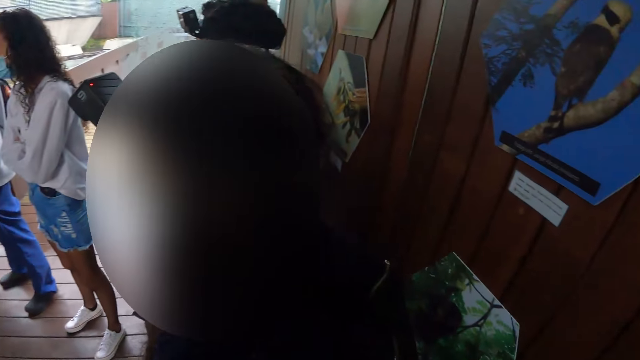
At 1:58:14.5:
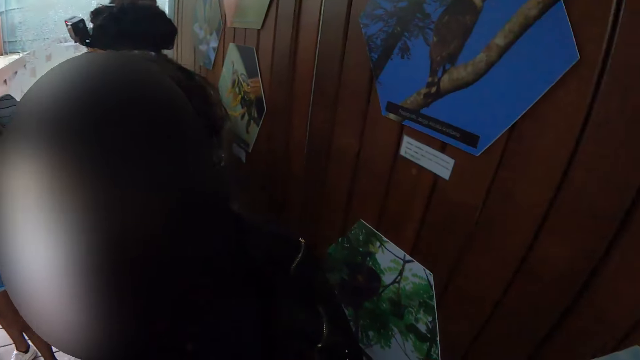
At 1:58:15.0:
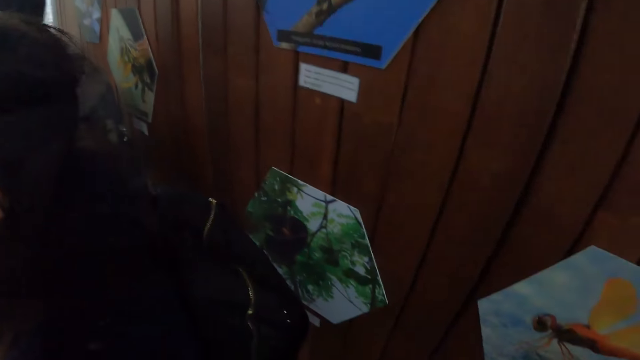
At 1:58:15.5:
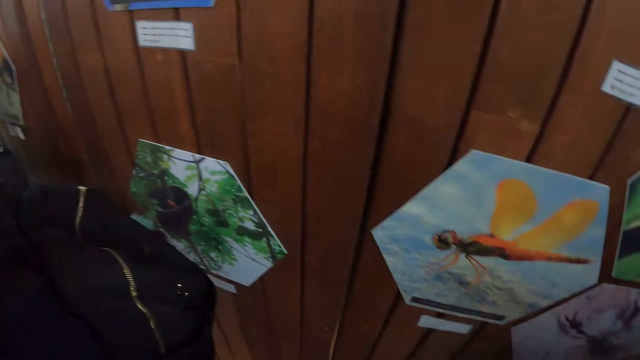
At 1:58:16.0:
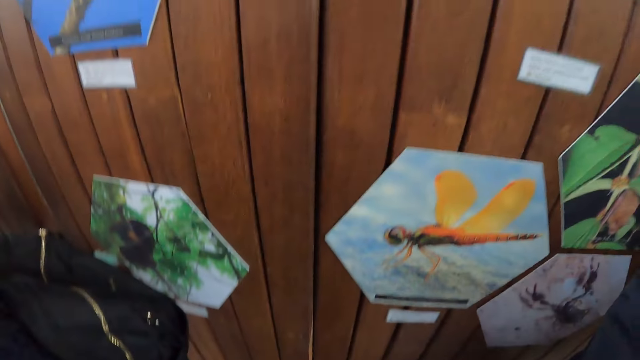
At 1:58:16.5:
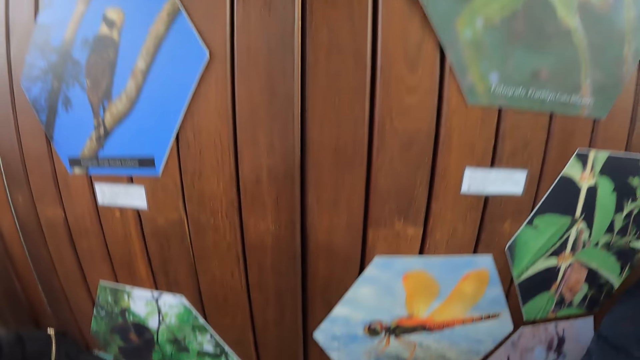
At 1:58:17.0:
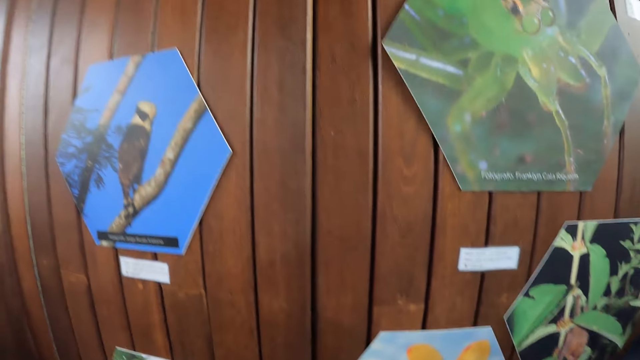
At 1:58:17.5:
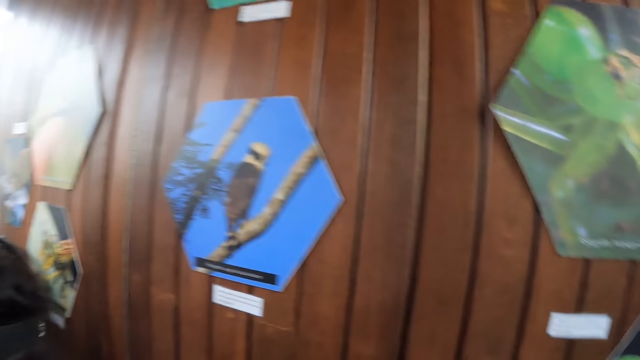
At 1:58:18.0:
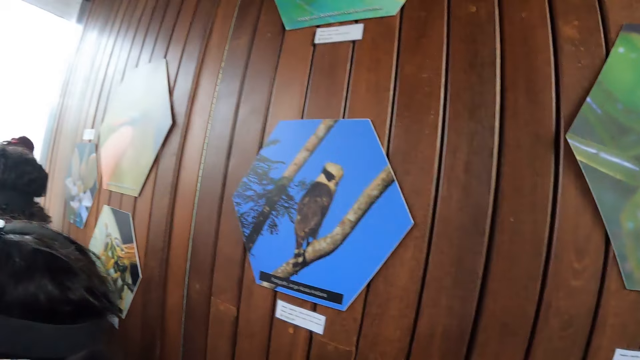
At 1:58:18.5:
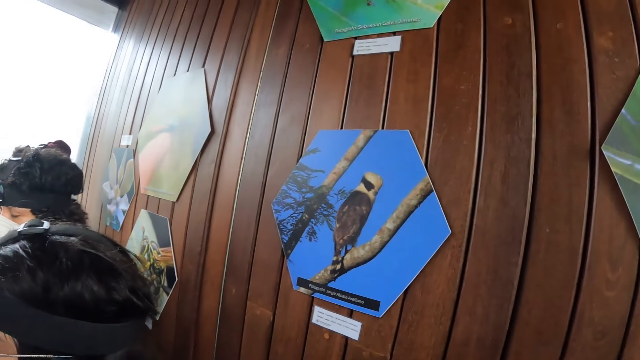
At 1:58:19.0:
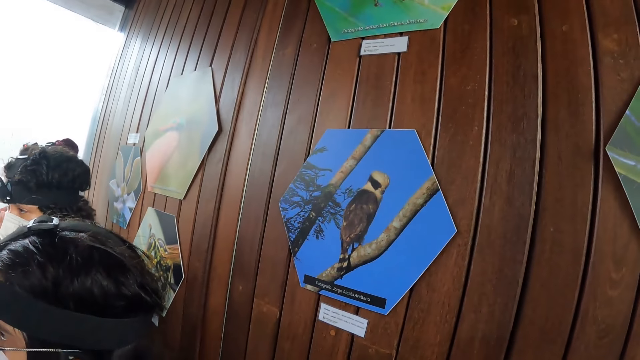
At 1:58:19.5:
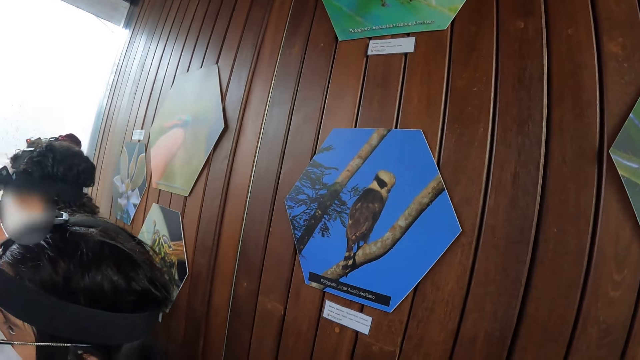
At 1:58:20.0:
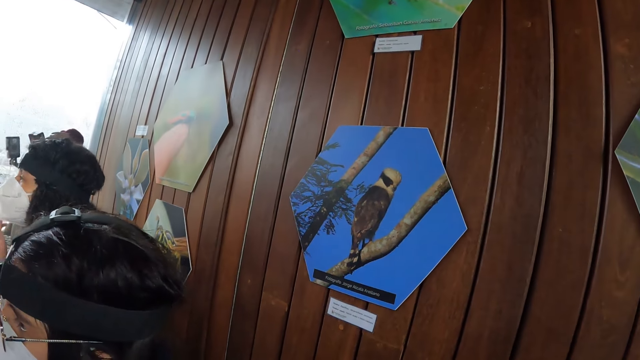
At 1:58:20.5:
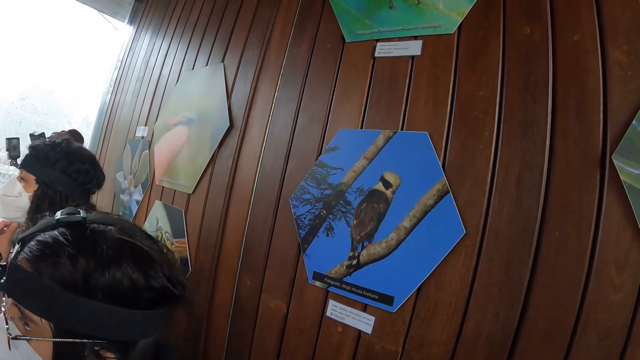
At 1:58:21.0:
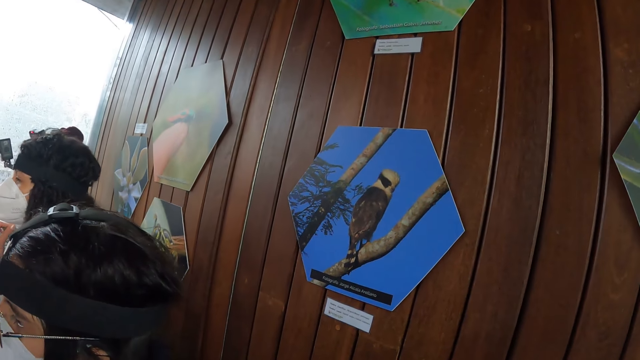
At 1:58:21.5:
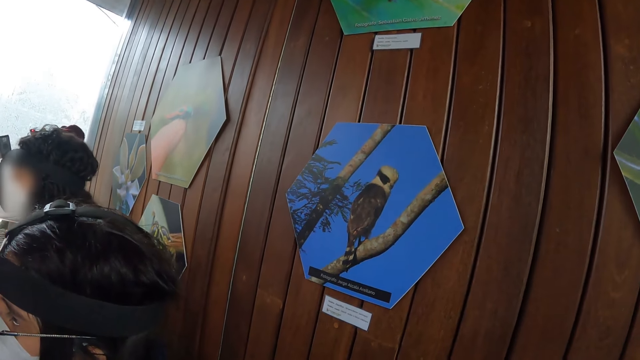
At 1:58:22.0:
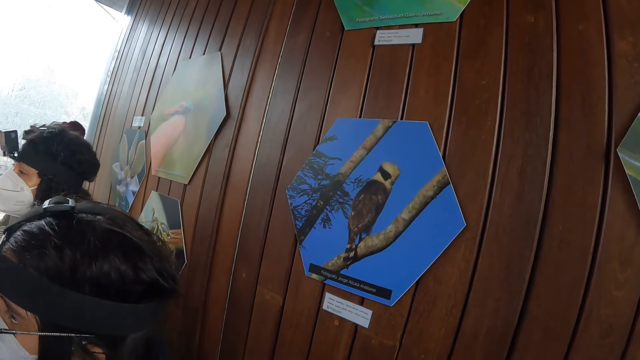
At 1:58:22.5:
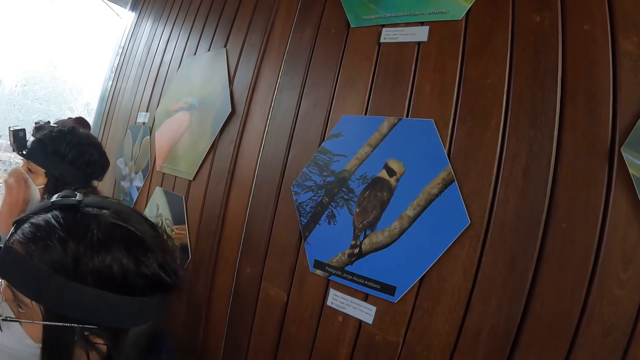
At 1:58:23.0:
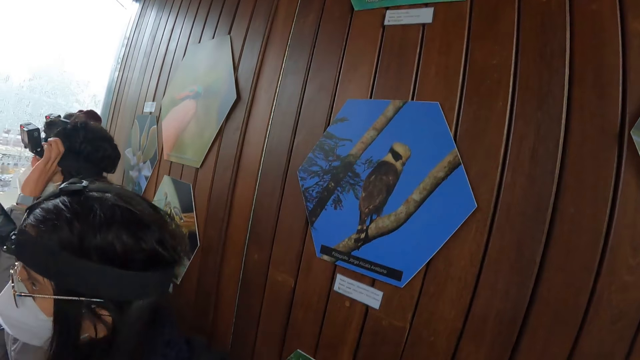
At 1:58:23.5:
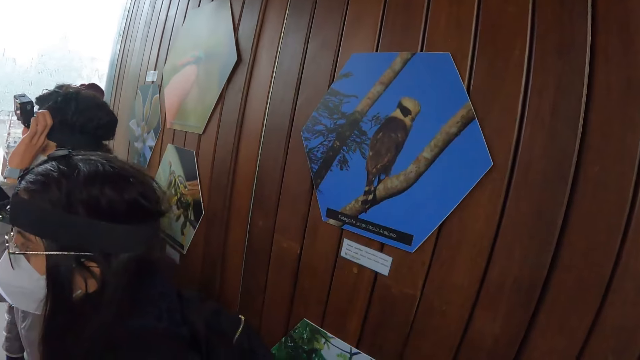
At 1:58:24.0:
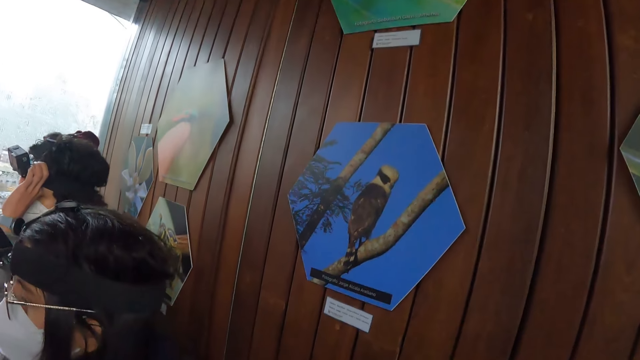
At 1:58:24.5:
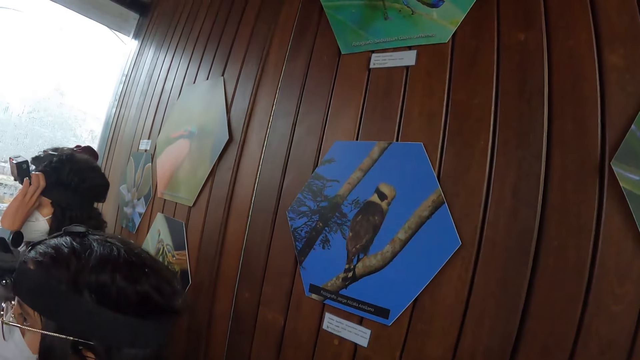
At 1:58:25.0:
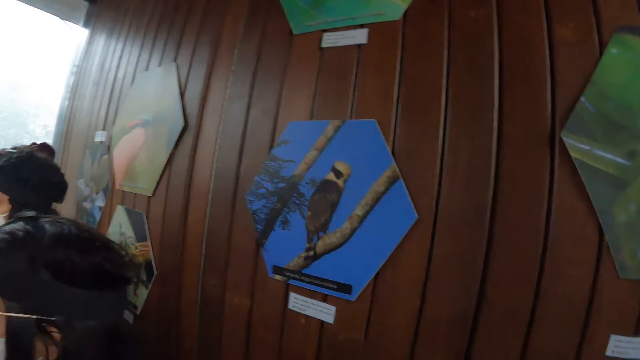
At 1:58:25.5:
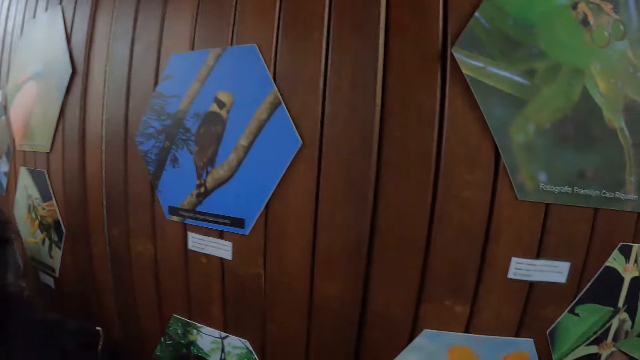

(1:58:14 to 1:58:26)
The camera wearer looks around. A woman adjusts a nose wear on her face with her right hand. The woman adjusts a camera on her head with her left hand.

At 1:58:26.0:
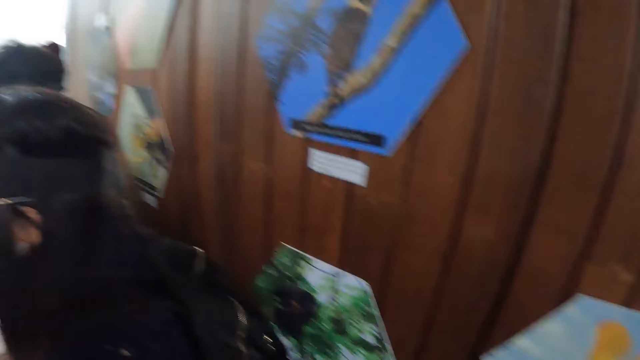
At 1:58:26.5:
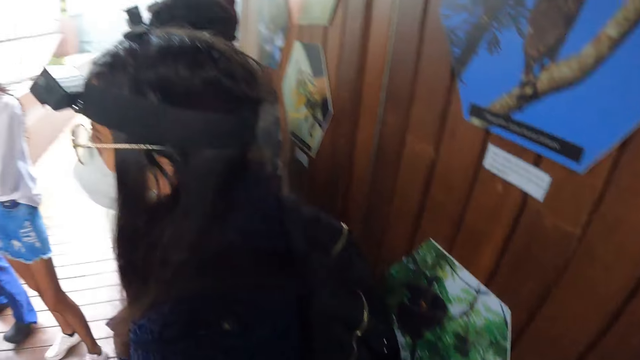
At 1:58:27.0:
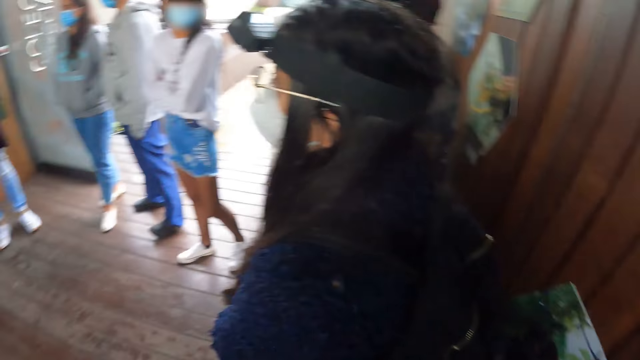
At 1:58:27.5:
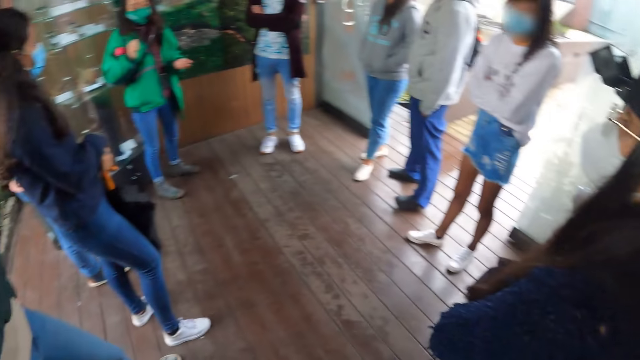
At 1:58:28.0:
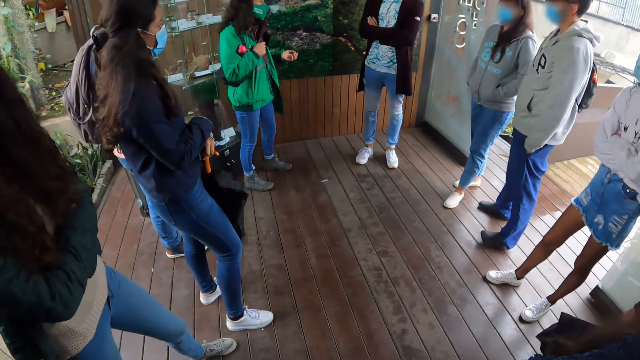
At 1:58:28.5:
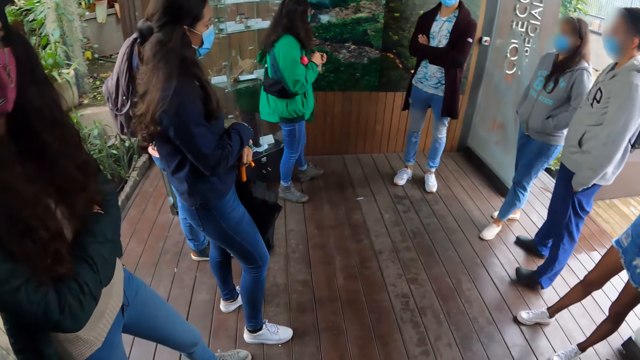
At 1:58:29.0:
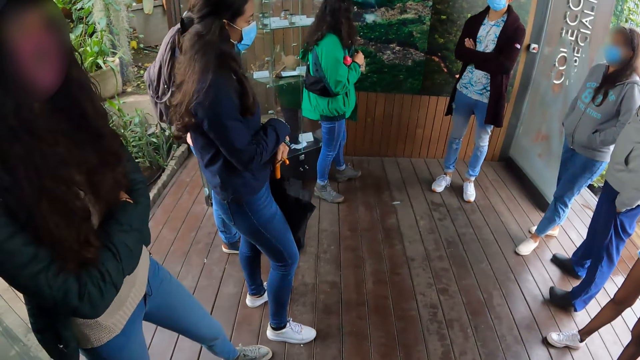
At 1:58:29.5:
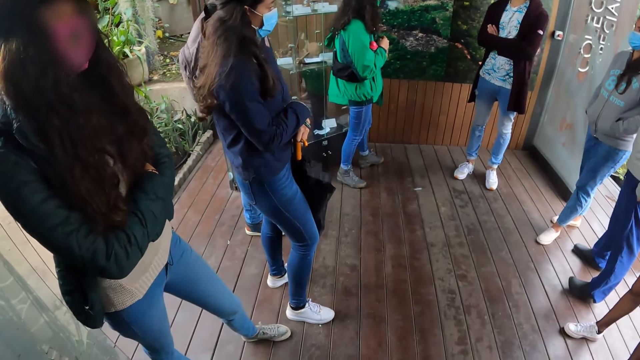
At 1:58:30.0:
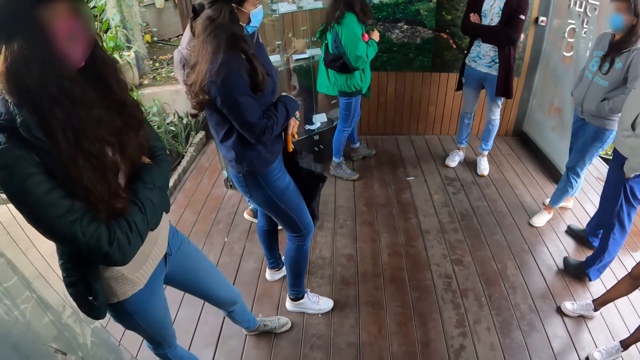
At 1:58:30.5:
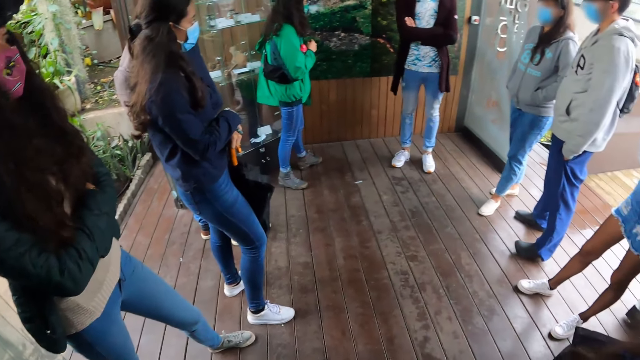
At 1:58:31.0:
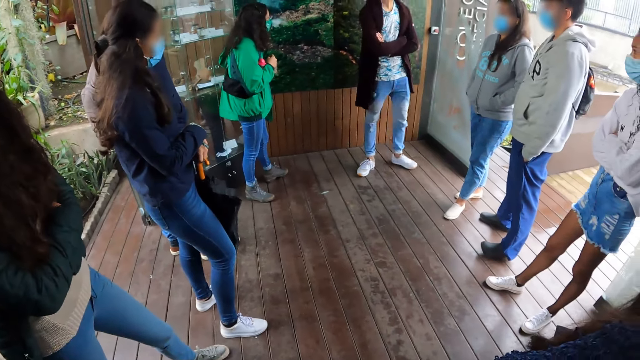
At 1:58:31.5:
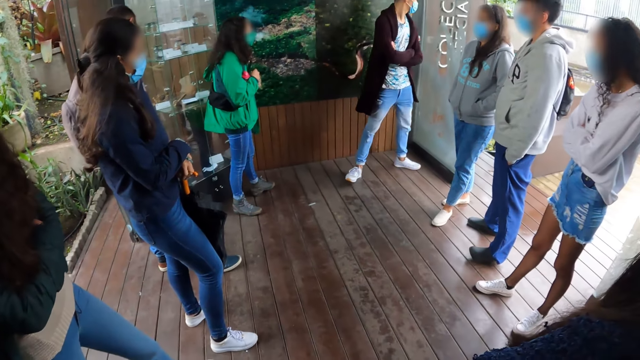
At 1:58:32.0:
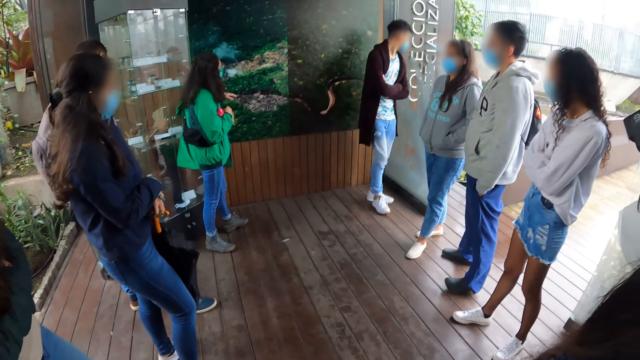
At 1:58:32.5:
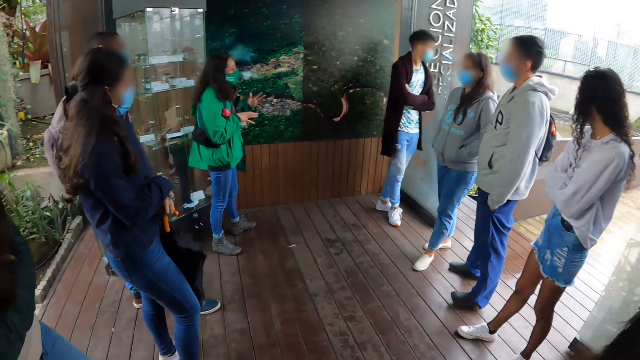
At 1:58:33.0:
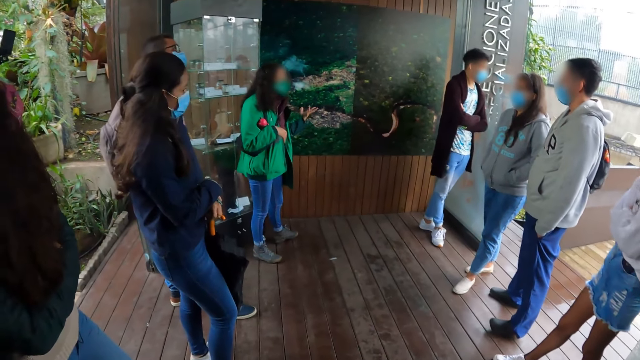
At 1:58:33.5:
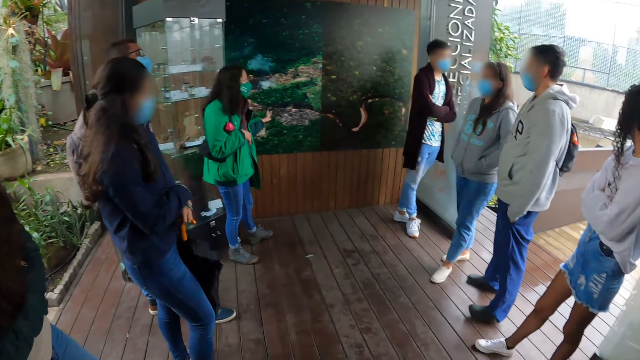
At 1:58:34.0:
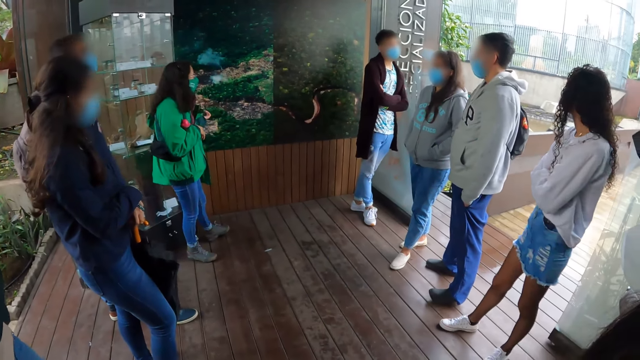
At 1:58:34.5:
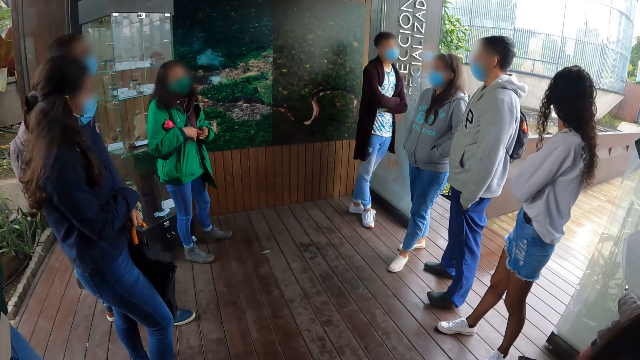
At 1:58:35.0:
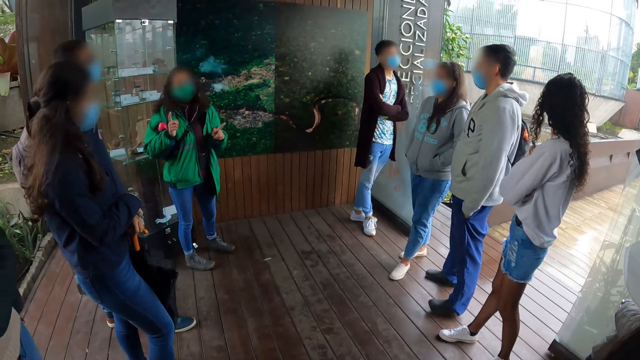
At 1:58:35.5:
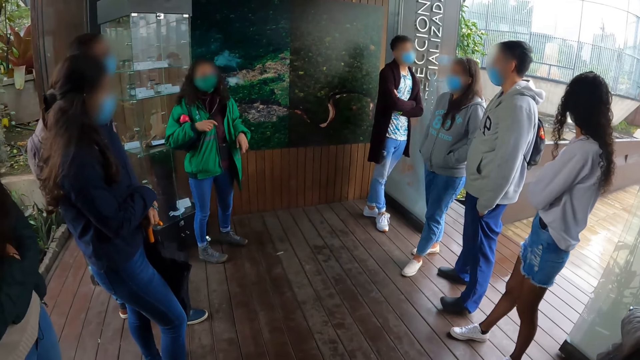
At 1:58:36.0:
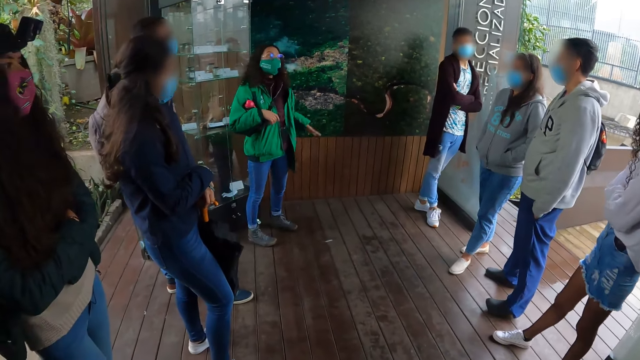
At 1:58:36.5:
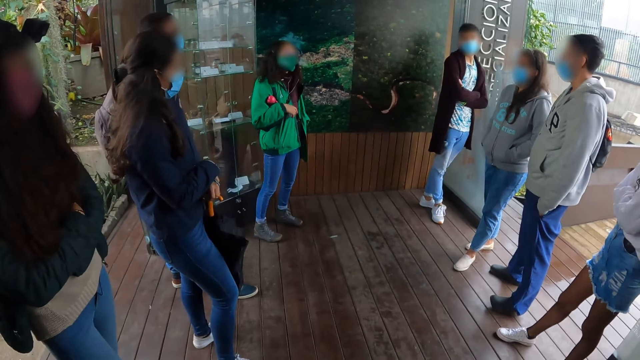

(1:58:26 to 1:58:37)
The camera wearer looks around. A lady repositions herself. Another lady points at the picture. A man moves around. The first lady peeks outside. The other lady sways hand and touches her jacket.
